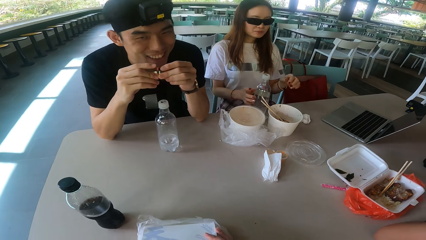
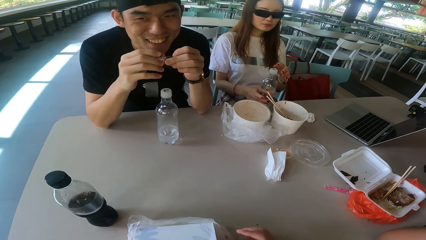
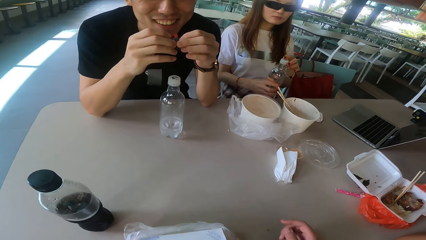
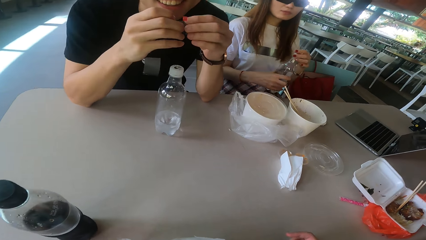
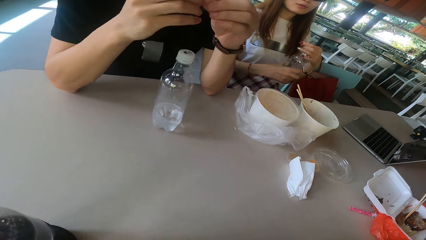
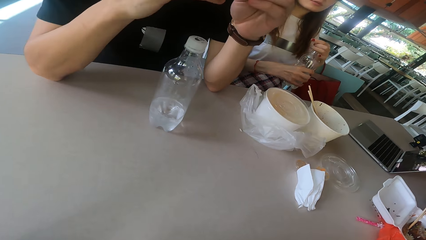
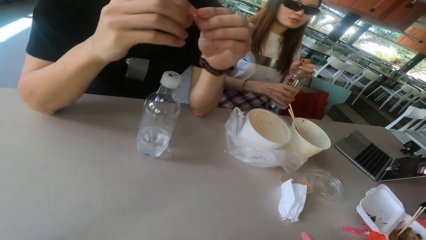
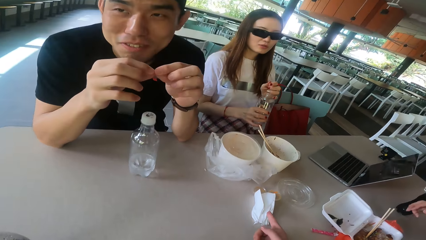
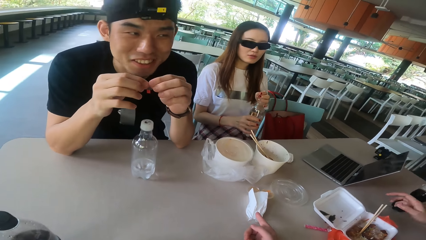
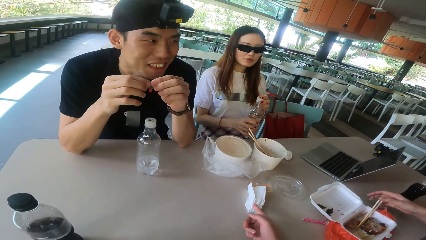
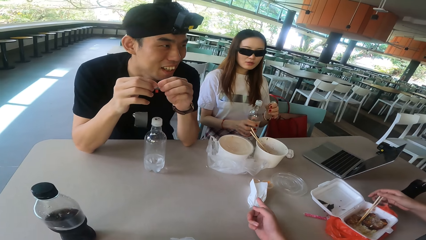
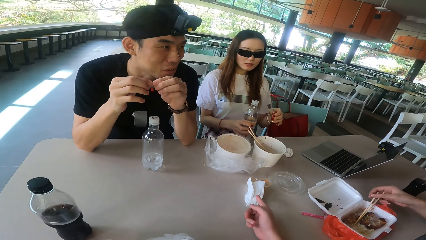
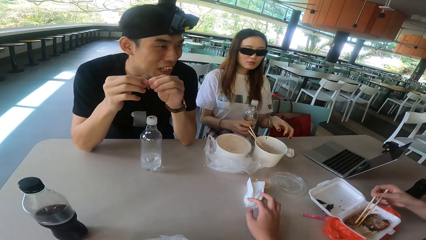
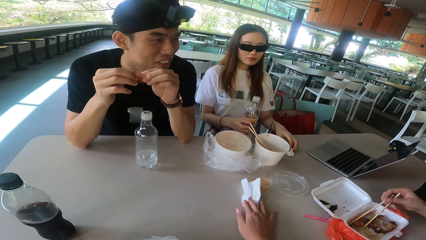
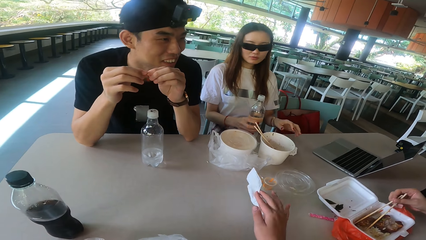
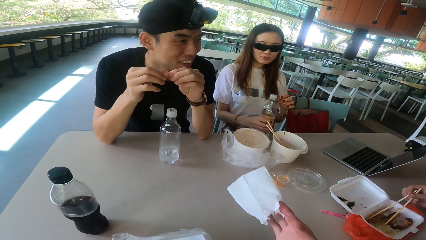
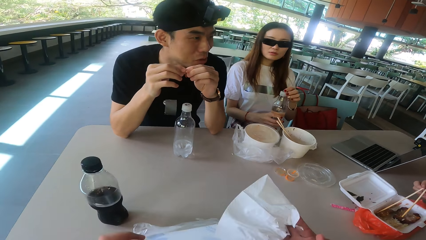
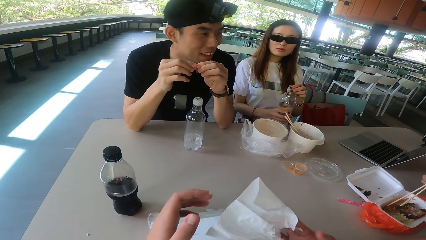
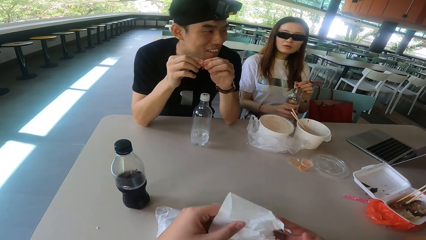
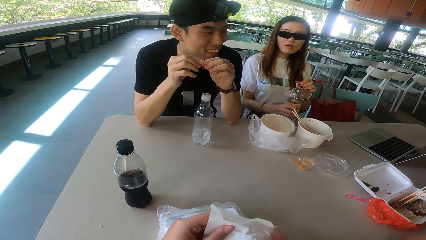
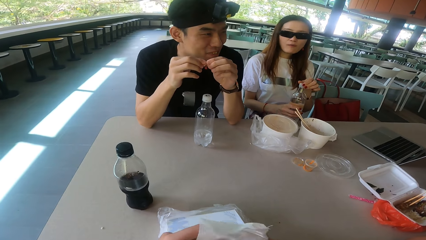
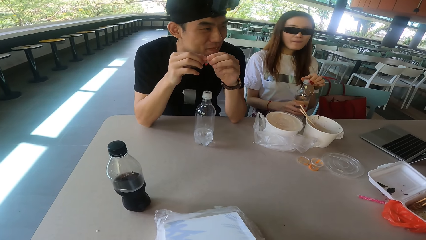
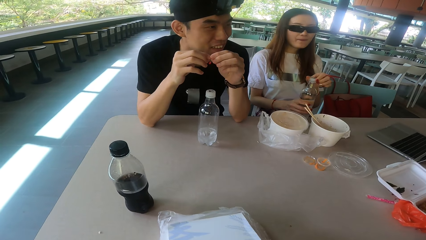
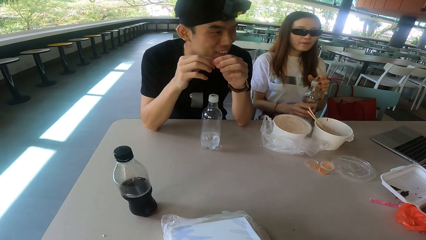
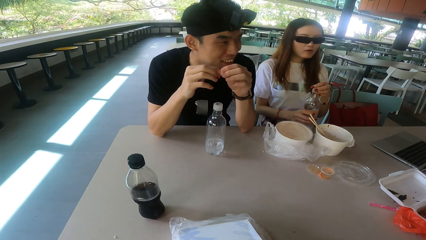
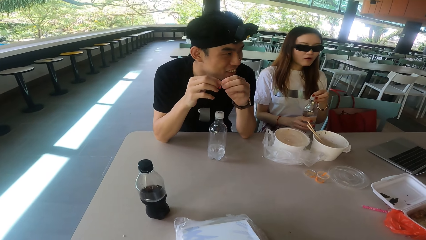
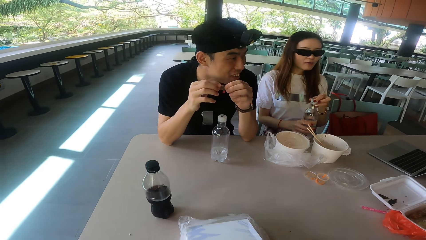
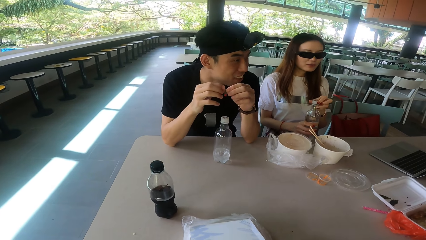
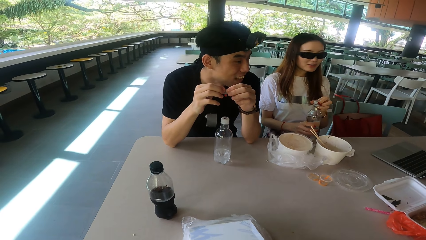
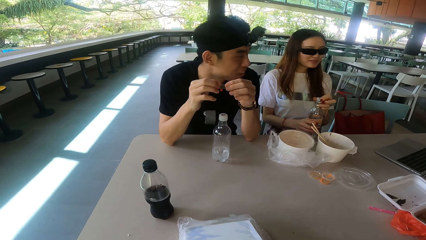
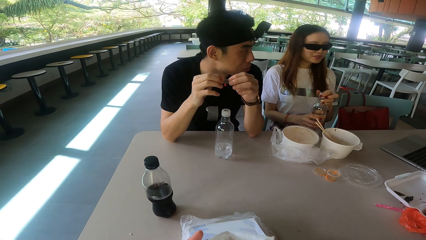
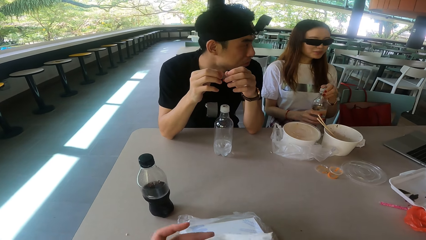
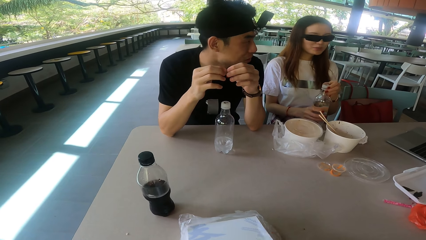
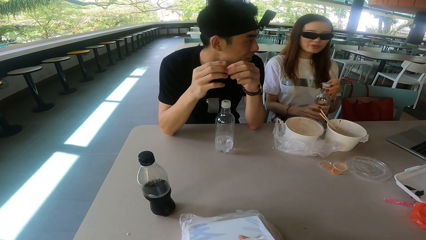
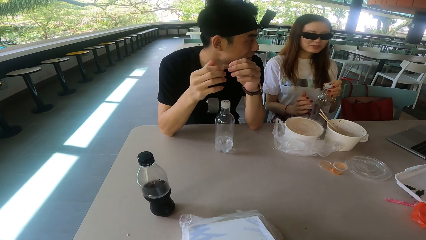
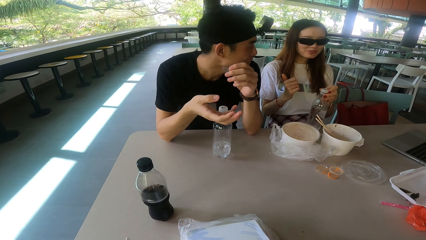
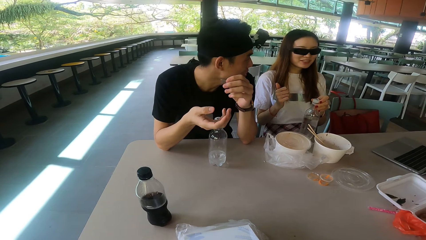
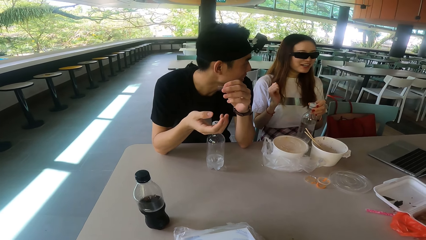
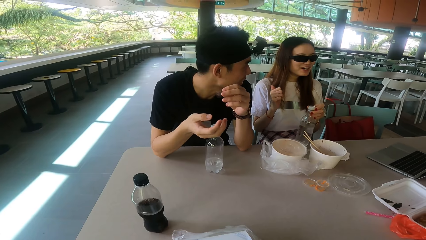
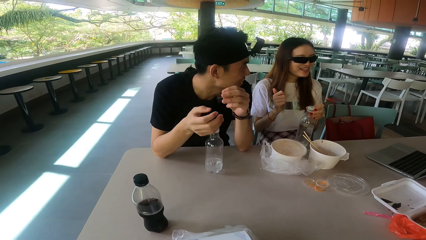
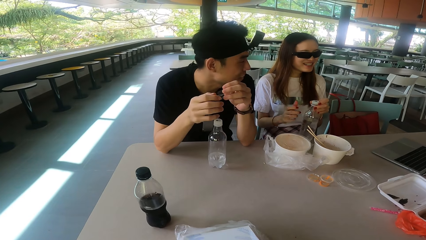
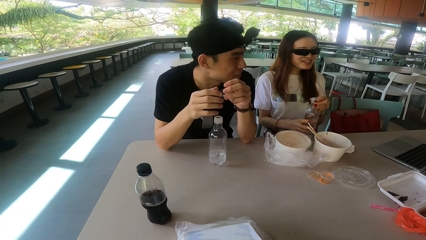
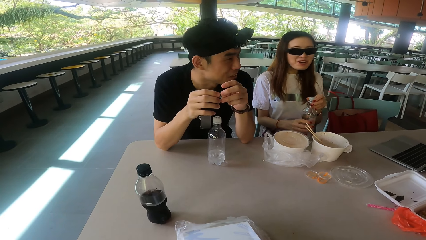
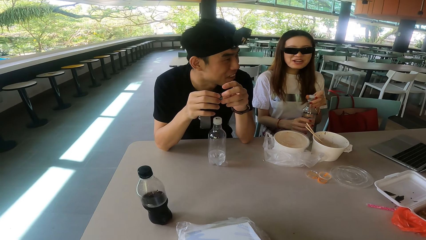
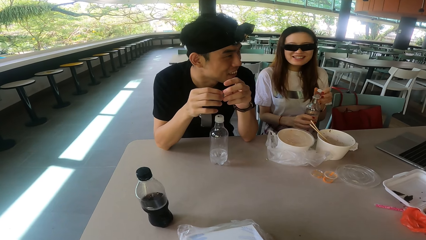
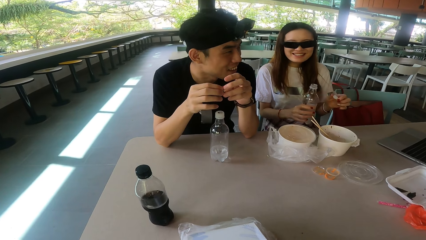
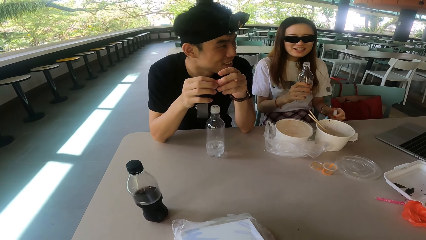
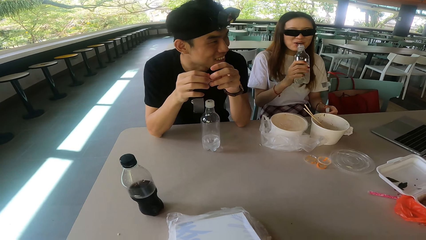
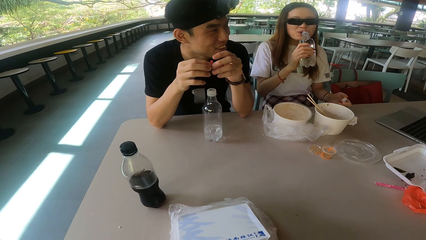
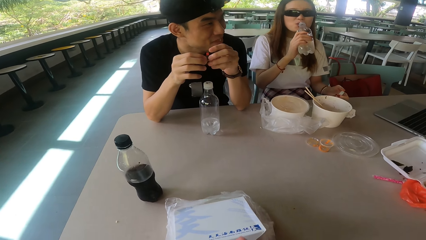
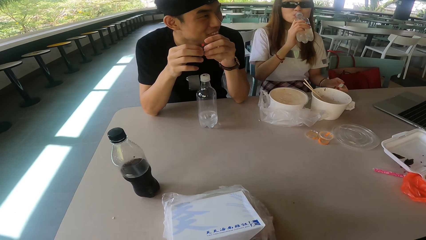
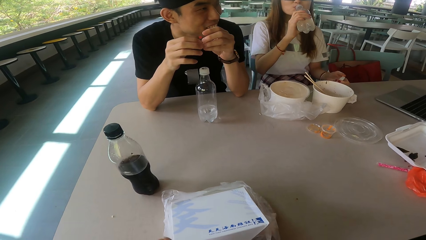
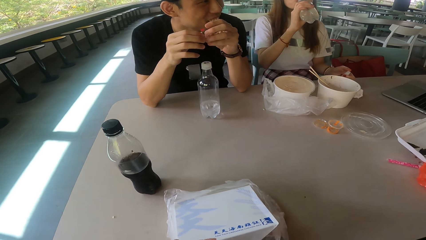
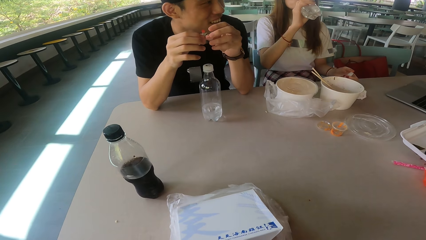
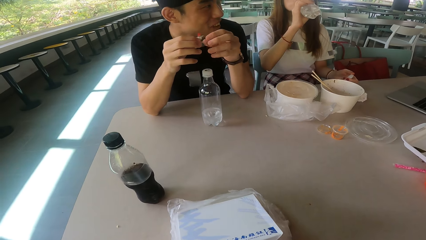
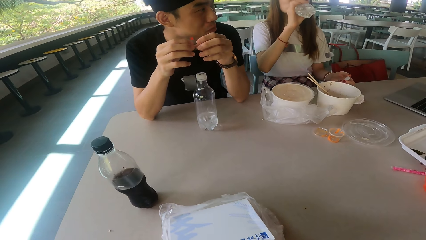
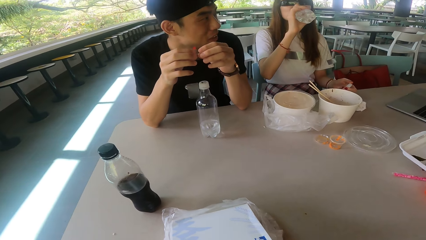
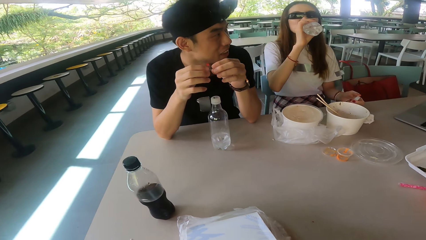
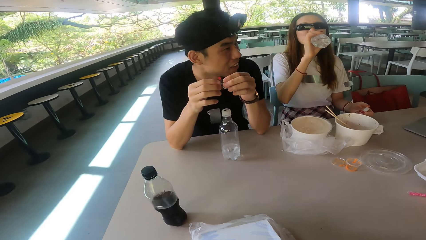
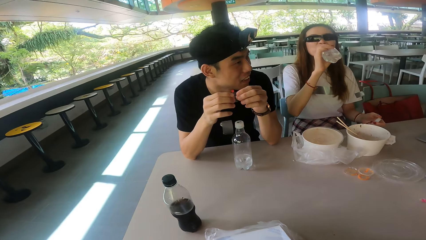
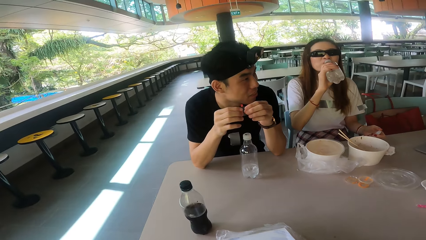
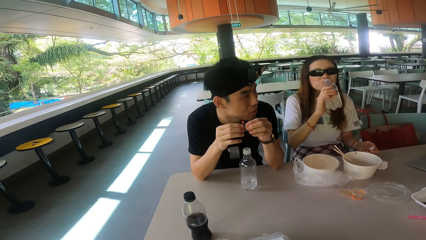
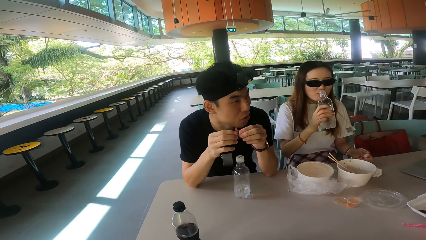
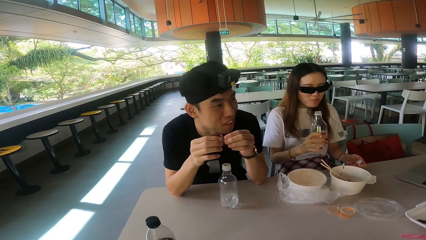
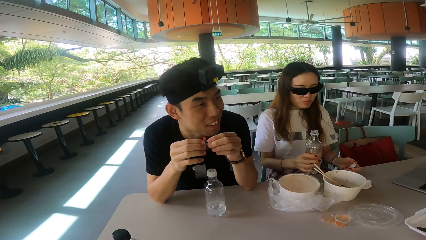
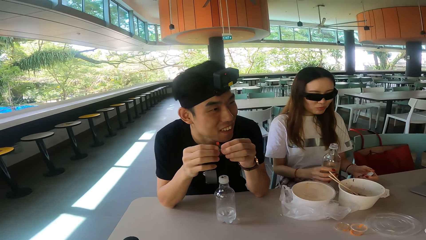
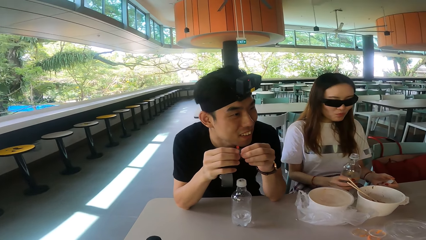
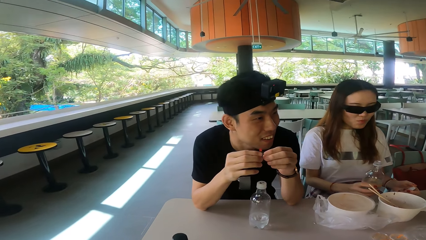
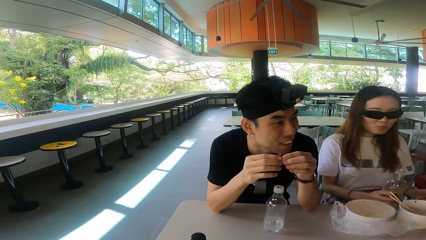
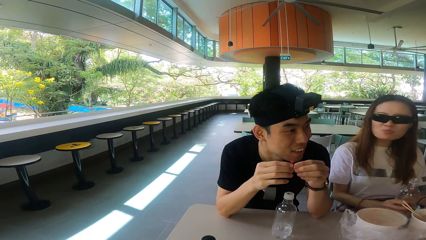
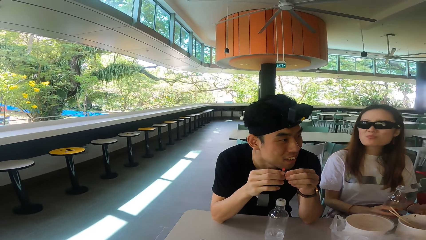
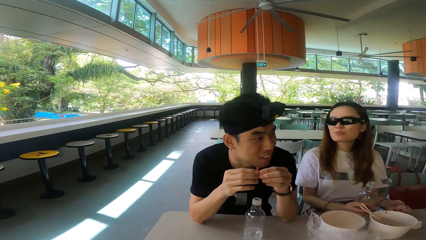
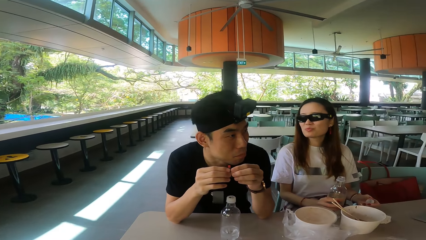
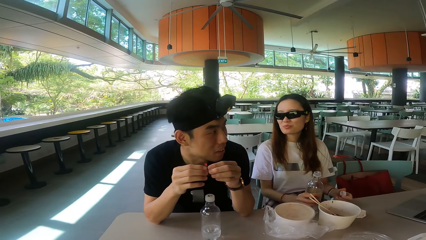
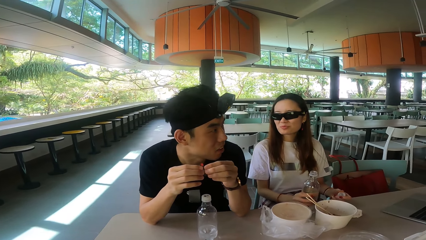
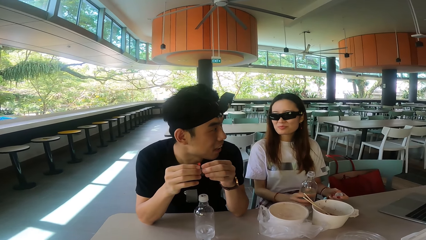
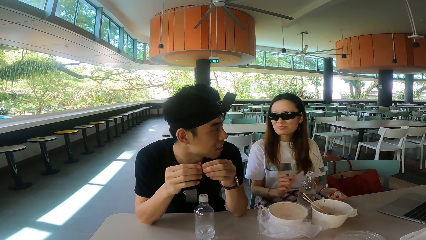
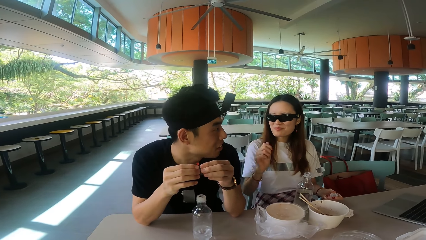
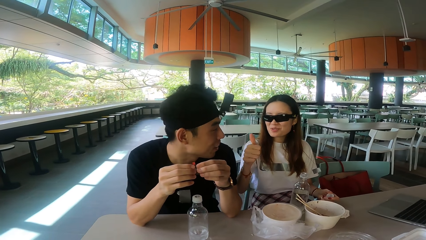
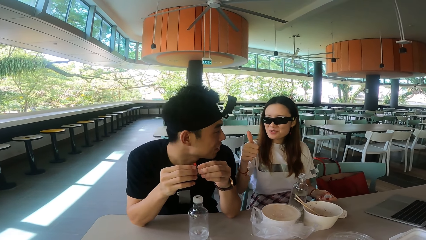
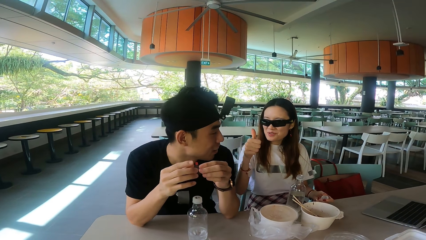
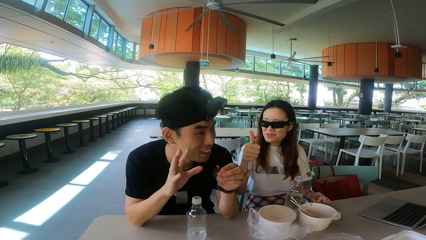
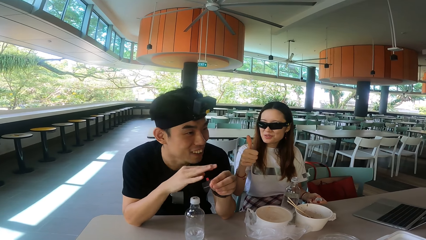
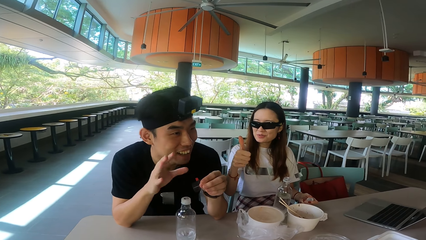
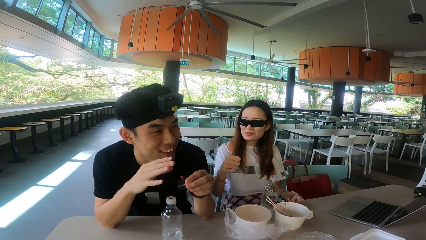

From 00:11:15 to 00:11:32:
A woman drops the serviette, picks up the bottle and opens the bottle. The camera wearer picks up the serviette or wipe. He wipes his hands with the wipe. He unfolds the serviette. A man talks to the others on the table. Another man moves the hand. The woman drinks the water. The woman drops the bottle. The other man talks.
